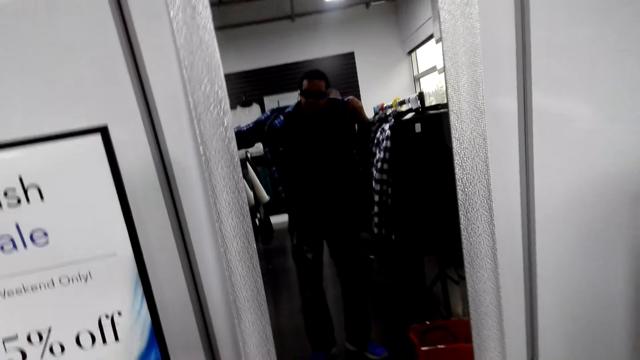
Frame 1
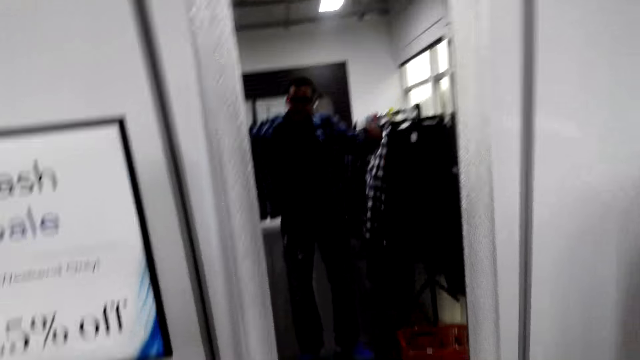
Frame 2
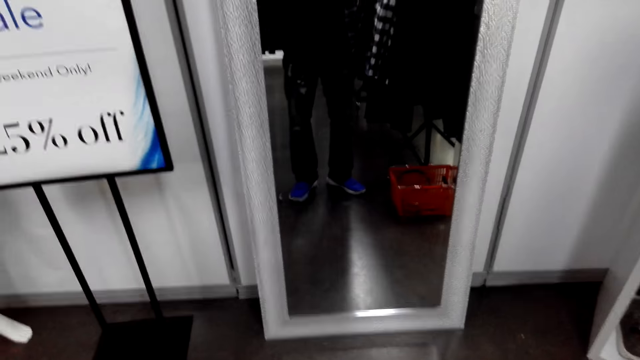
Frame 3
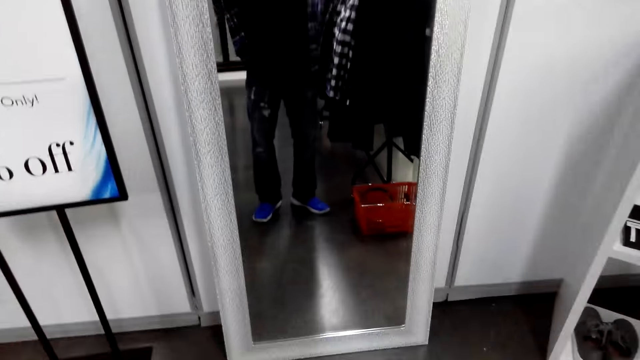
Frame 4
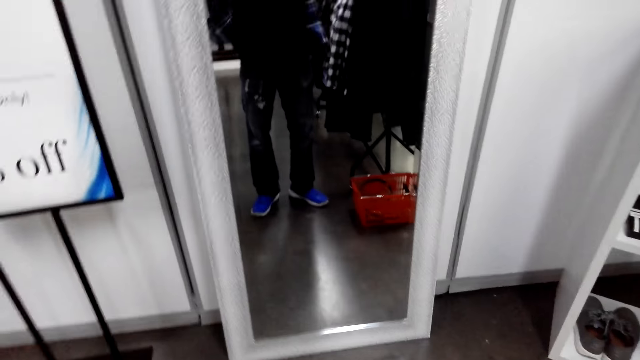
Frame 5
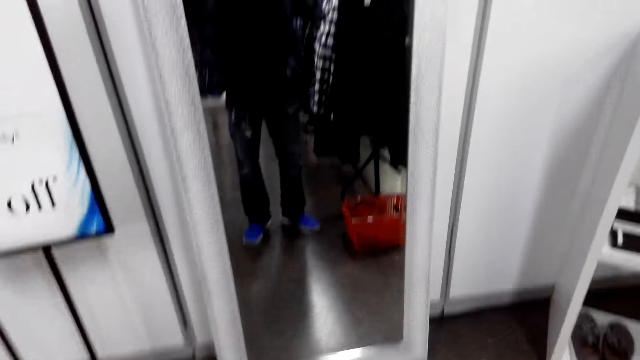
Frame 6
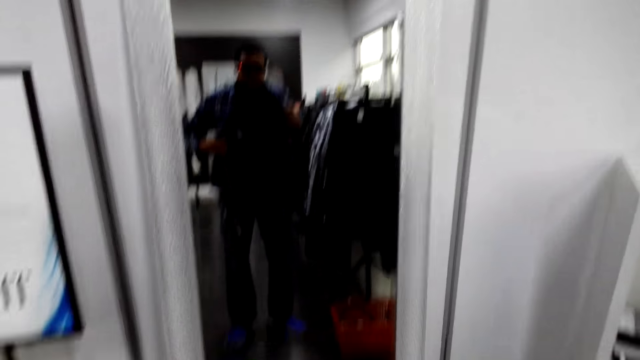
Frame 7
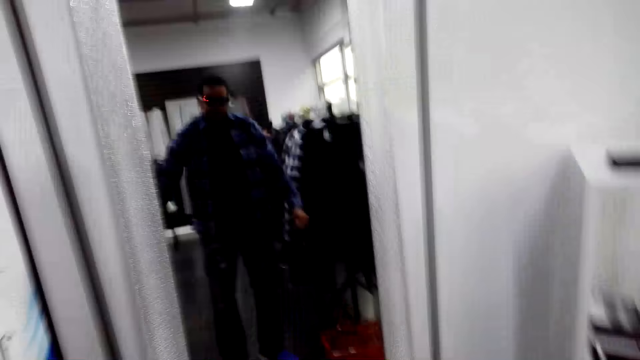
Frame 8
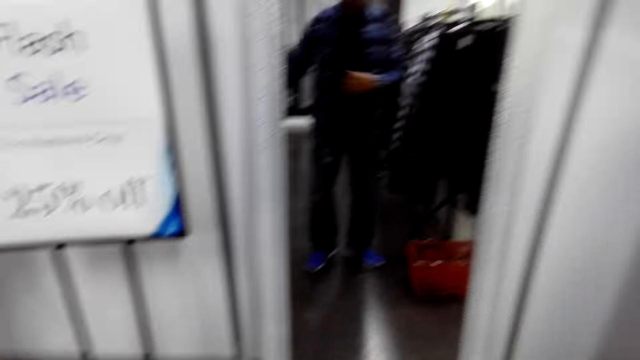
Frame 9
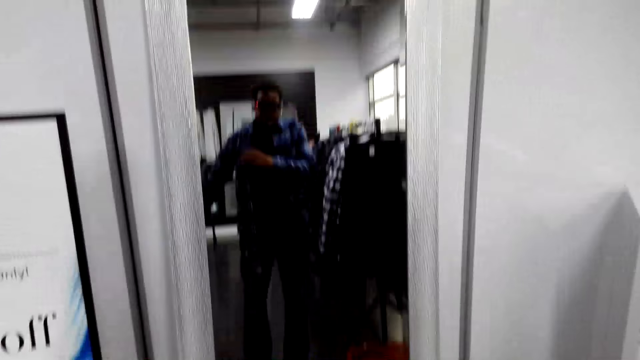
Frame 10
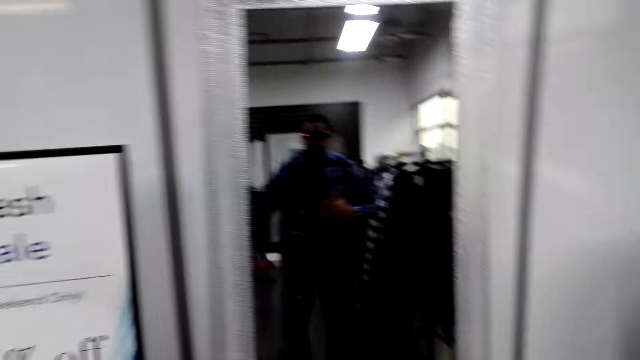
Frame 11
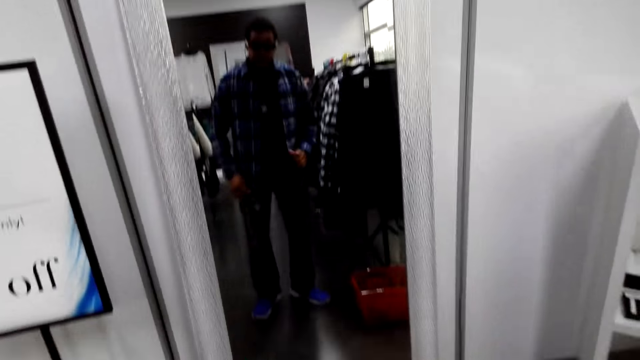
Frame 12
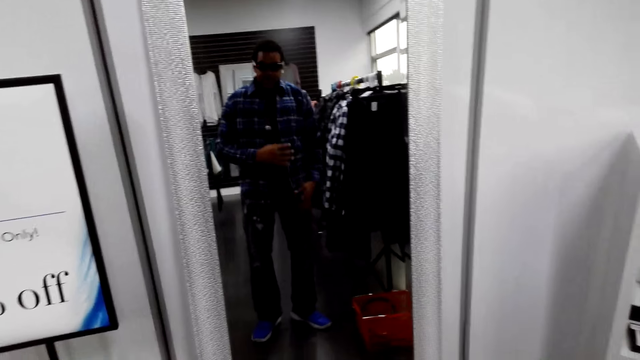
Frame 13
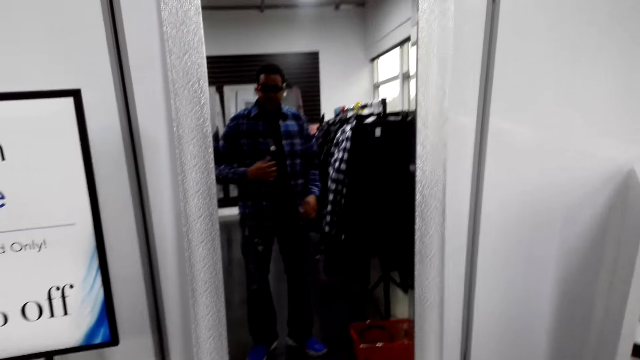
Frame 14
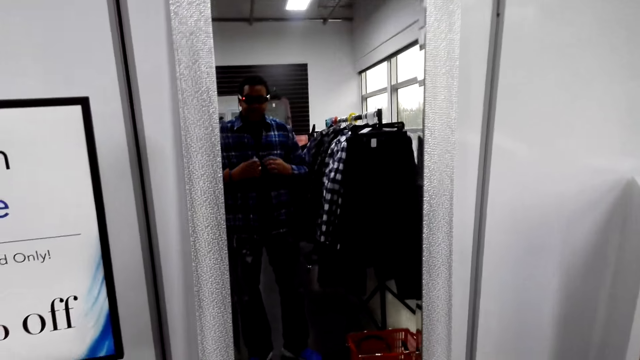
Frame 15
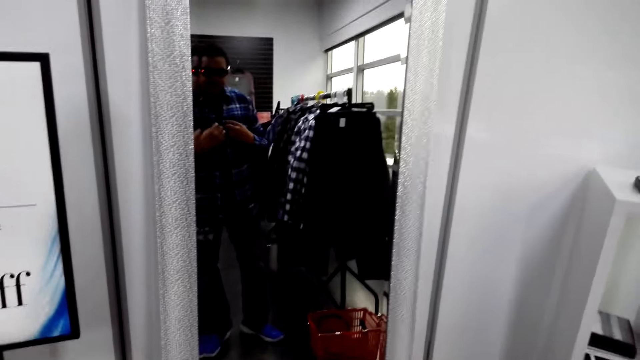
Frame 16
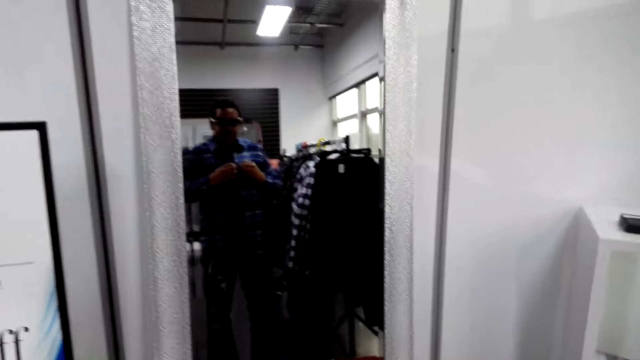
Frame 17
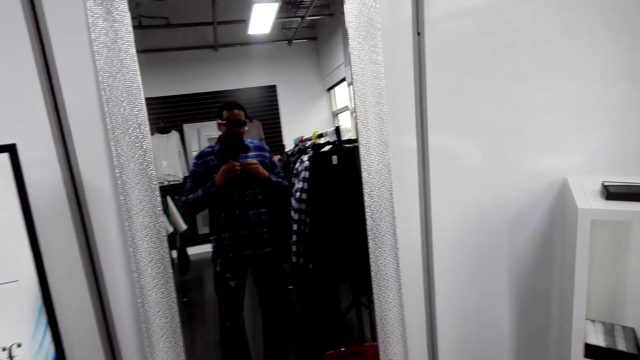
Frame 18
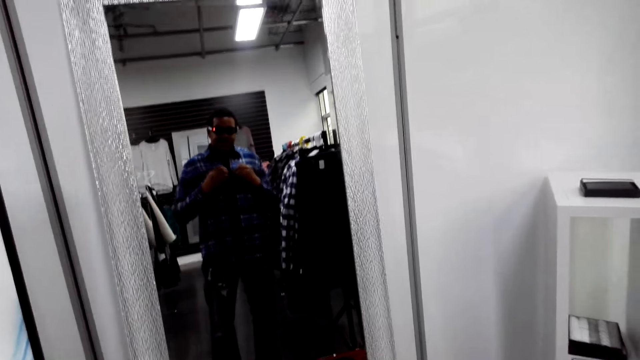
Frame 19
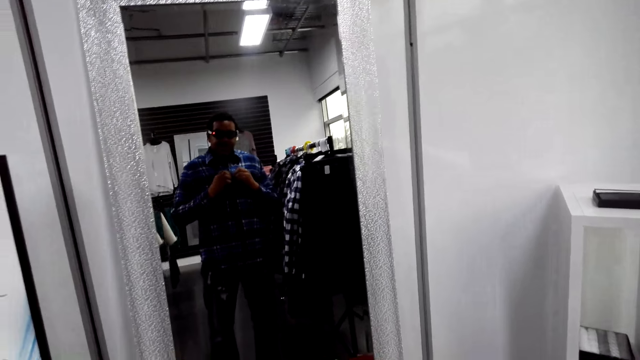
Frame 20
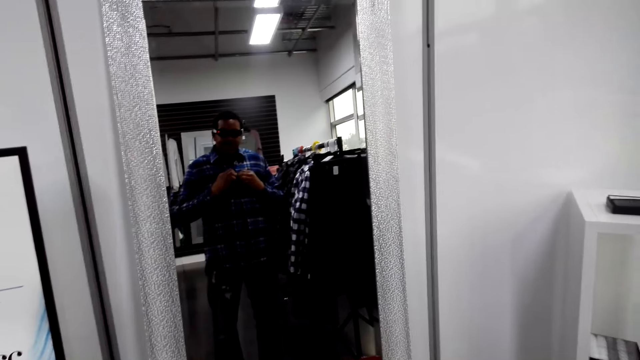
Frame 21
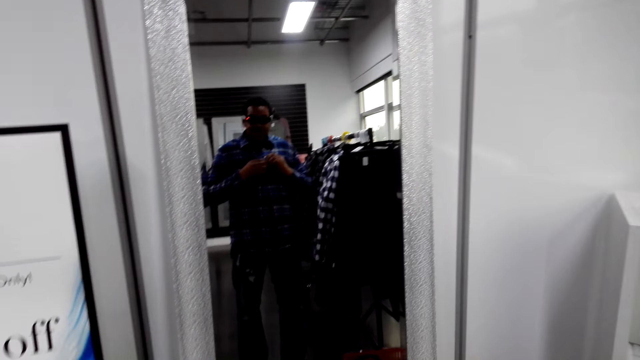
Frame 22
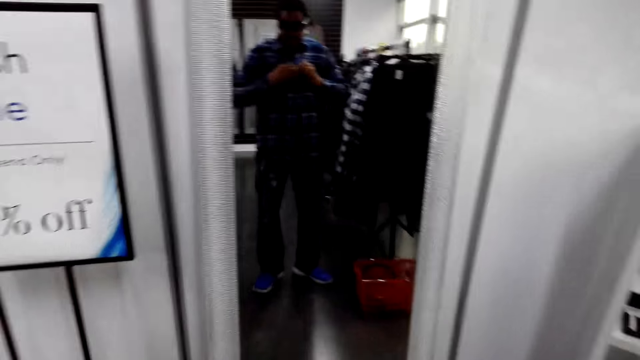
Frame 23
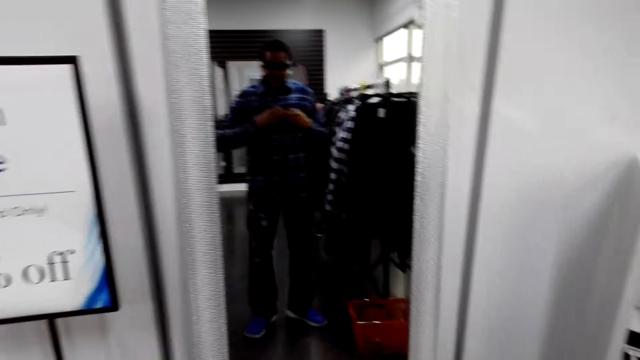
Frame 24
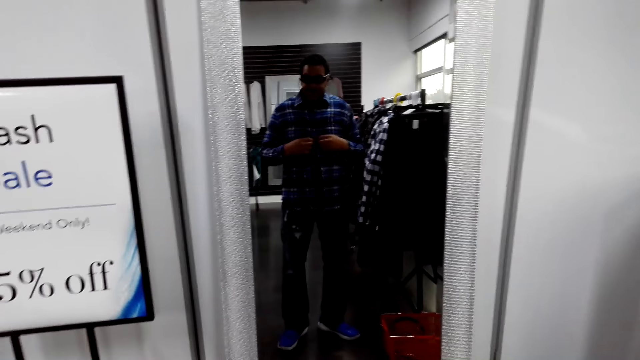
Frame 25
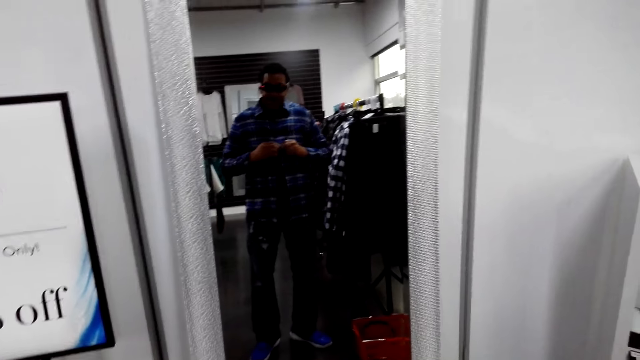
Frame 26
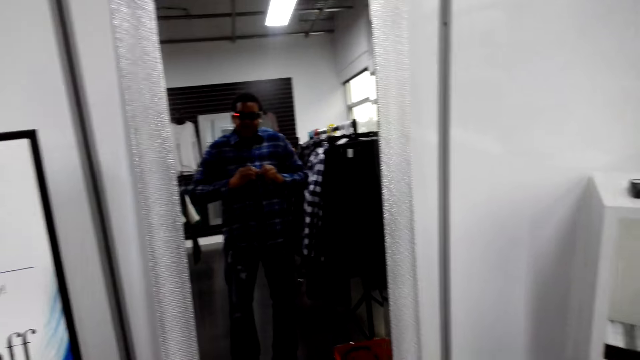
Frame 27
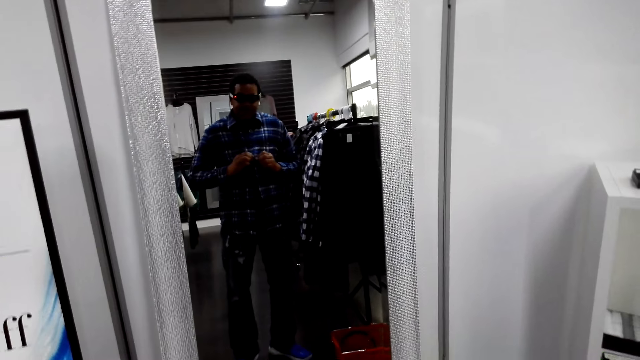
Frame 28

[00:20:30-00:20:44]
The camera wearer looks in the mirror. They button the shirt.

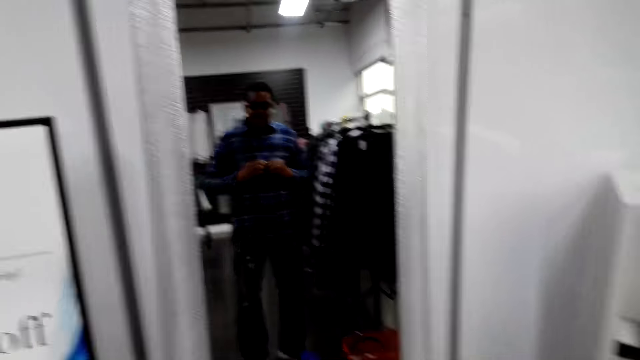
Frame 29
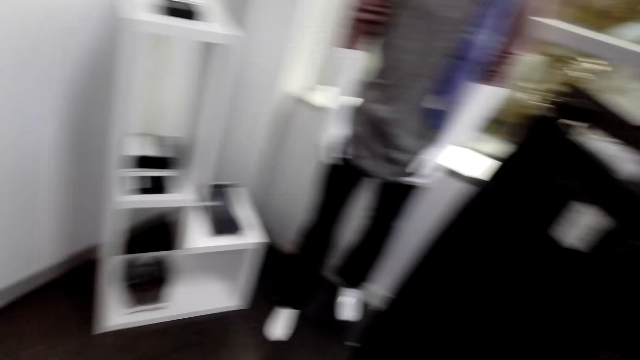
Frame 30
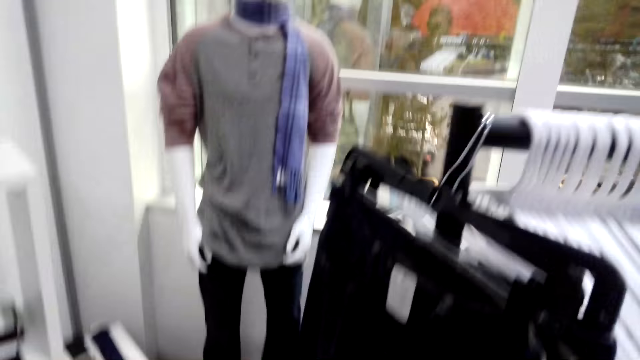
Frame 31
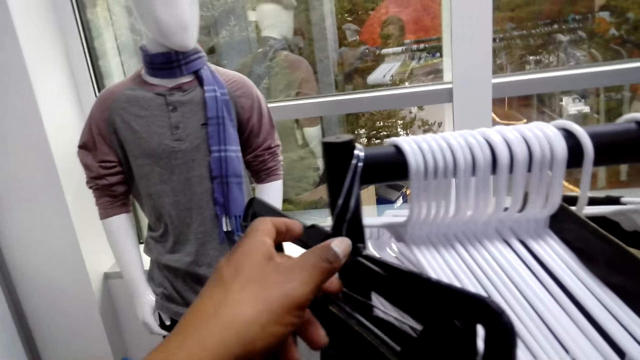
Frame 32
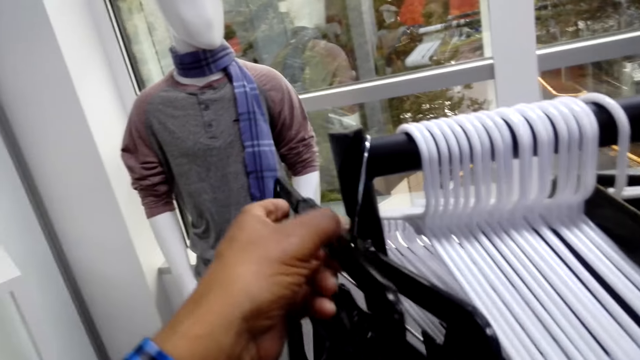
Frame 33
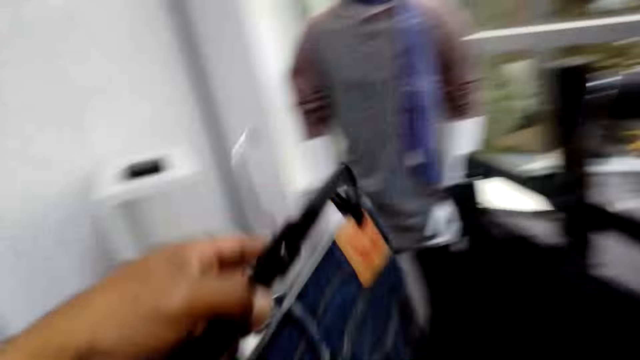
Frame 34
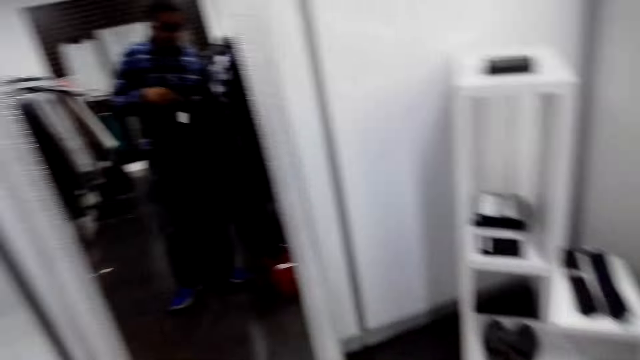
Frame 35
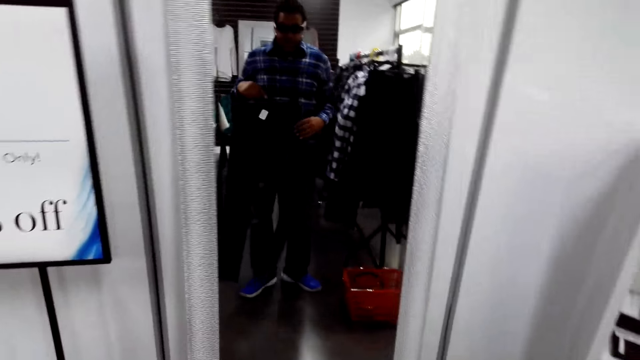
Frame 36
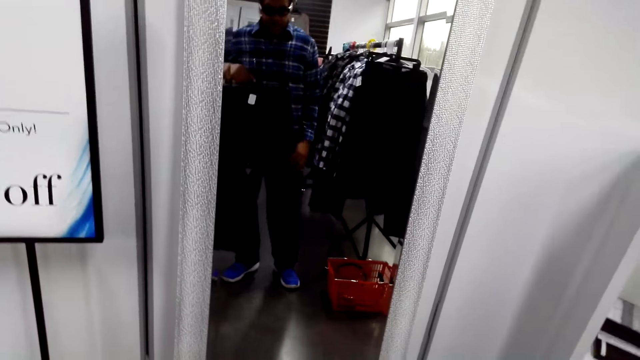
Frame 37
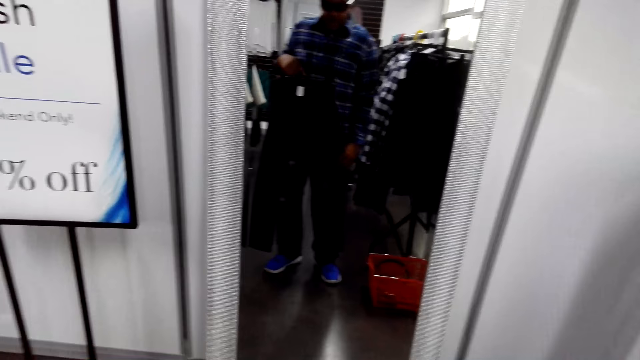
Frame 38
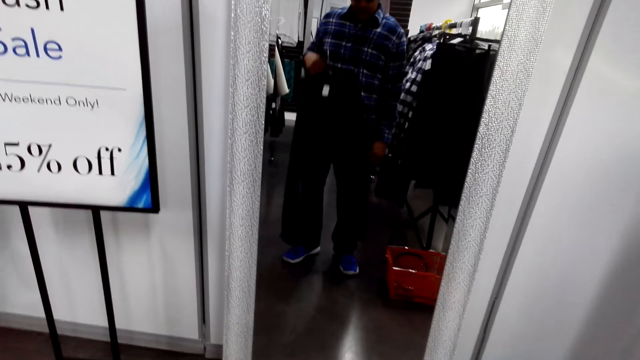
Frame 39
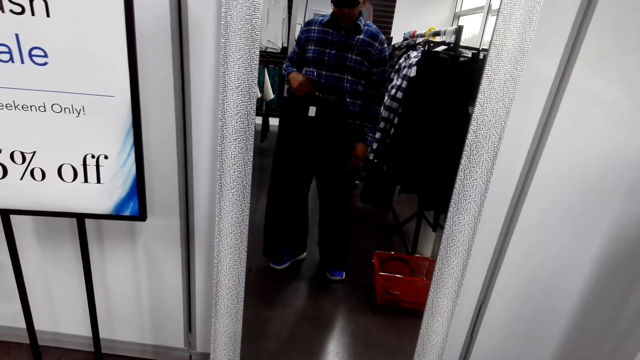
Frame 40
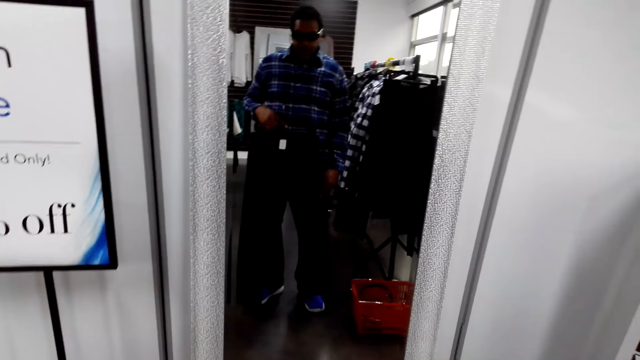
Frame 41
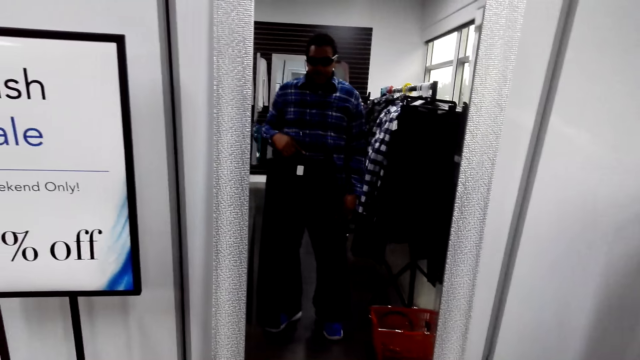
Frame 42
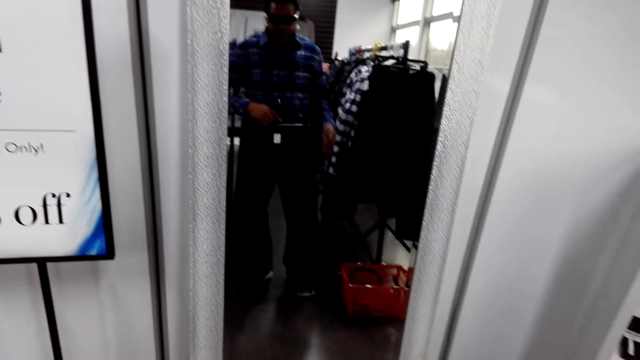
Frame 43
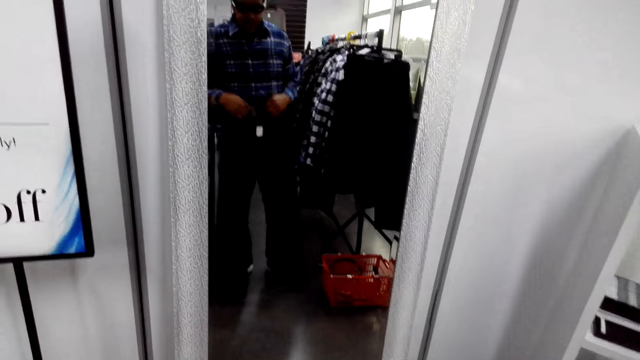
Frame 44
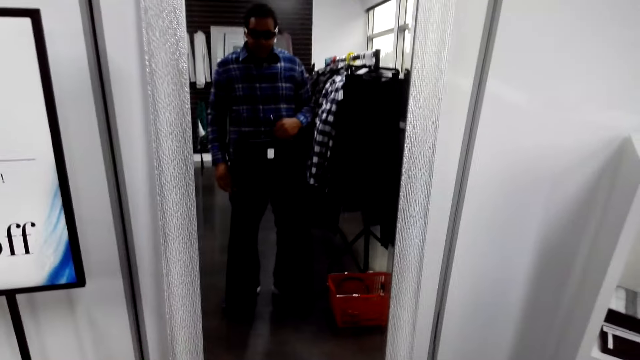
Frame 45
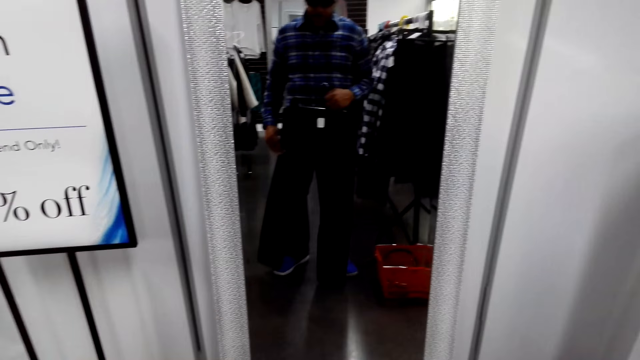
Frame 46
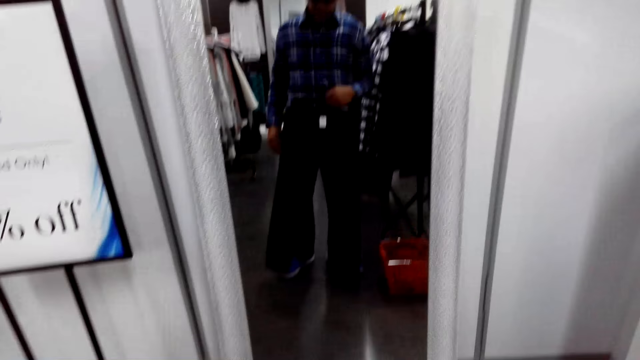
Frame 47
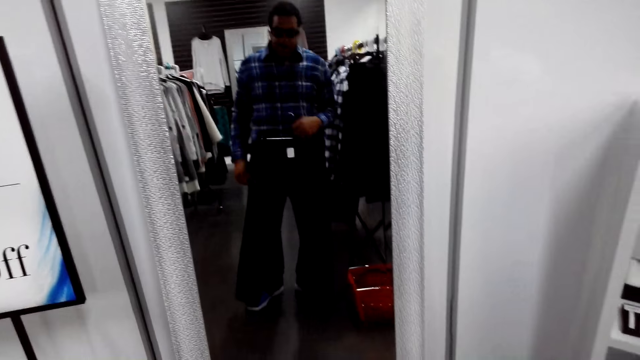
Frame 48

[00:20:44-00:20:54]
The camera wearer takes denim pants. They hold the pants and look in the mirror.
